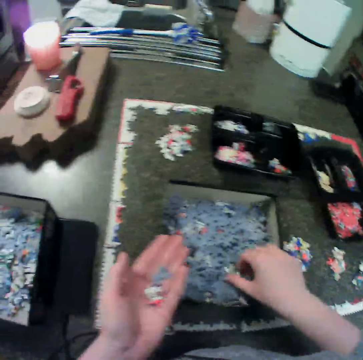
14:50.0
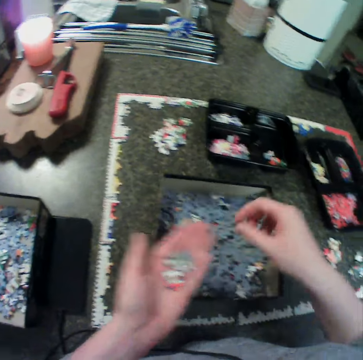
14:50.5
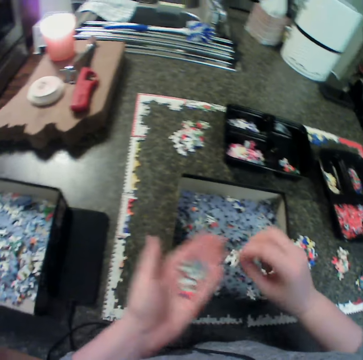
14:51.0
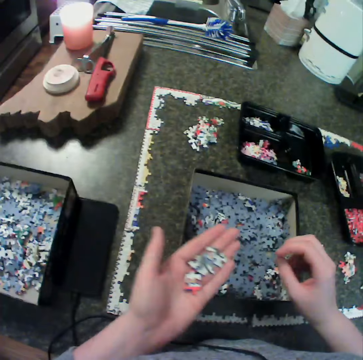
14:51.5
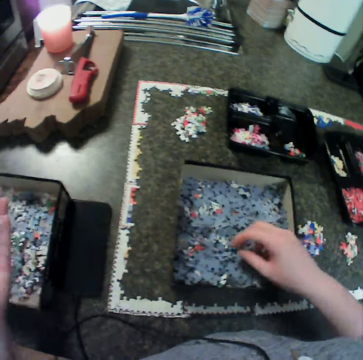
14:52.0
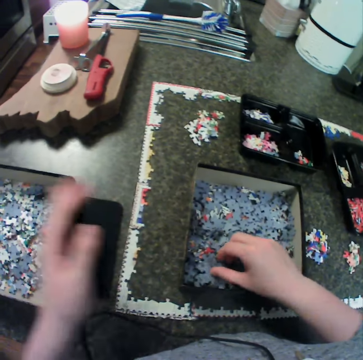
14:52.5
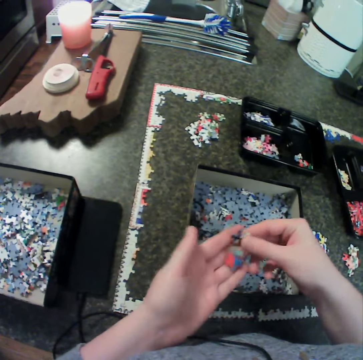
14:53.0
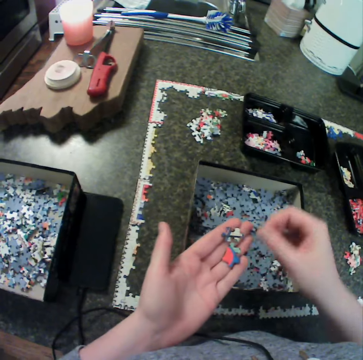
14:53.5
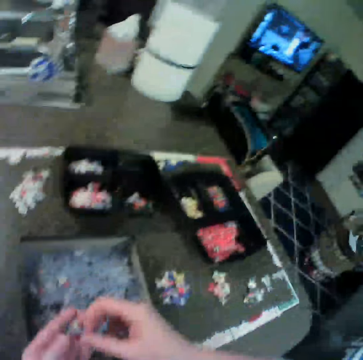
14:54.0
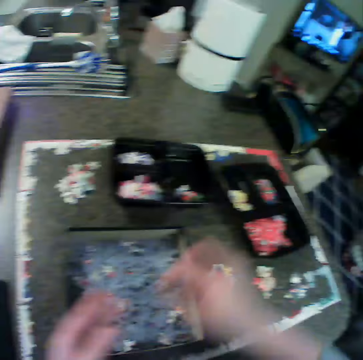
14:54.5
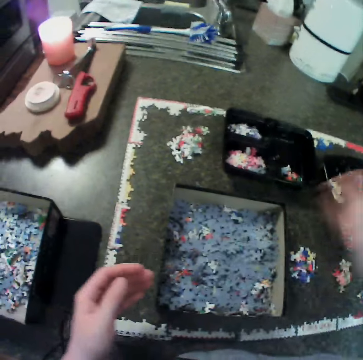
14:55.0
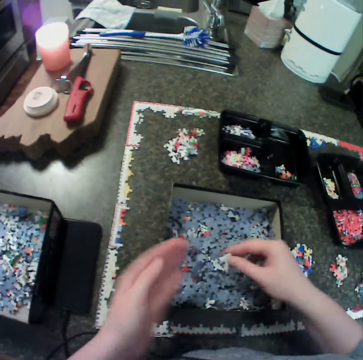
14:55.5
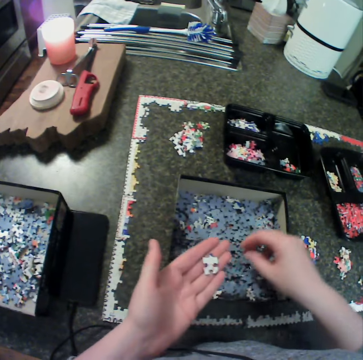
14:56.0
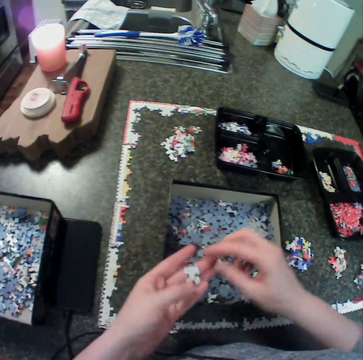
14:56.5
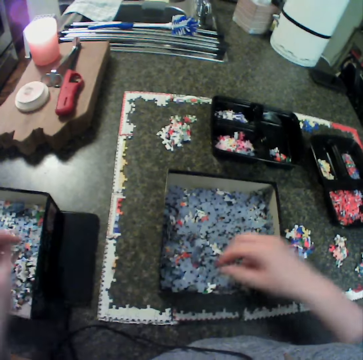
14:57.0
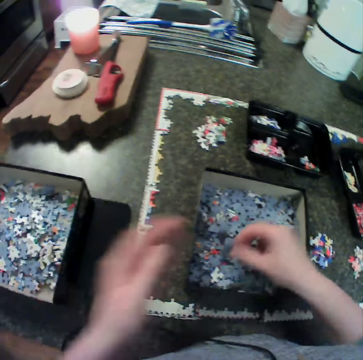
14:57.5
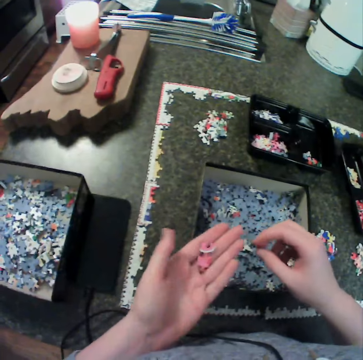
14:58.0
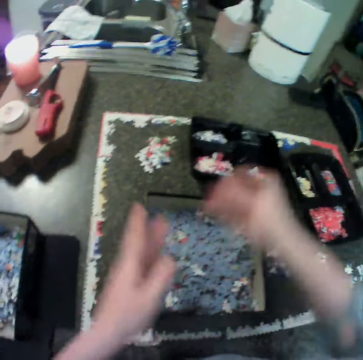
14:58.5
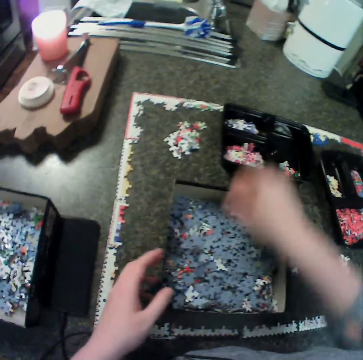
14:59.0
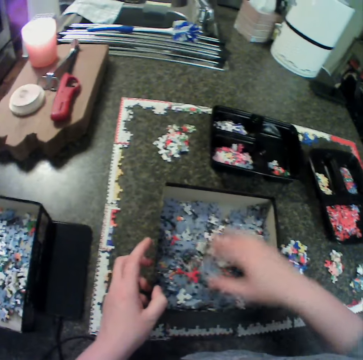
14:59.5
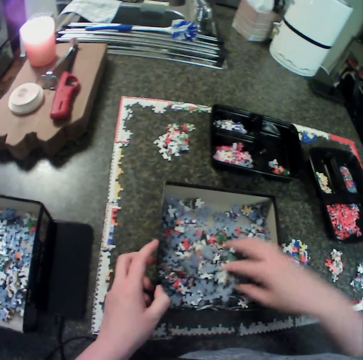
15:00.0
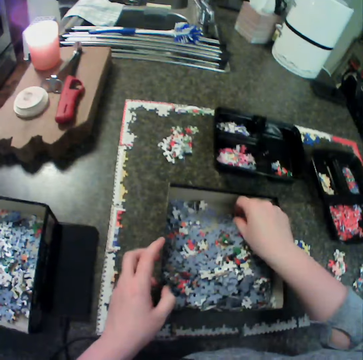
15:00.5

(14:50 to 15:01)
The camera wearer picks a jigsaw piece from the first box and drops the piece in her left hand. She picks a jigsaw piece from the first box and drops the piece in her left hand. She drops the pieces in the second box. She picks two jigsaw pieces from the first box and drops the pieces in her left hand. She drops one jigsaw piece in the second bowl. She picks a jigsaw piece from the first box and drops the piece in her left hand. She drops the piece in the second box. She picks a jigsaw piece from the first box and drops the piece in her left hand. She picks the piece from her left hand and drops the jigsaw piece in the first bowl. She moves jigsaw pieces in the first box. She picks a puzzle.

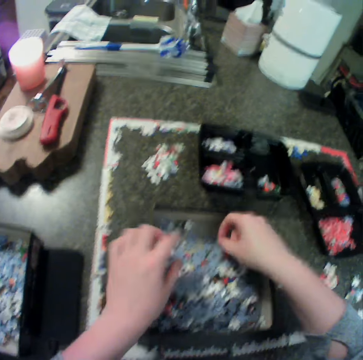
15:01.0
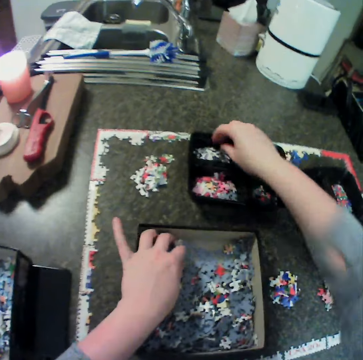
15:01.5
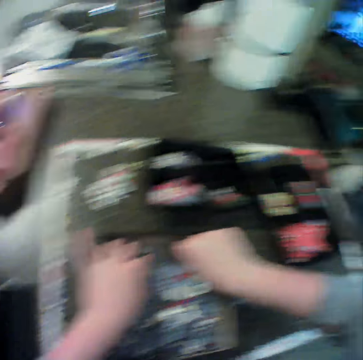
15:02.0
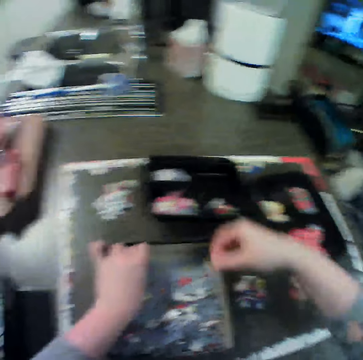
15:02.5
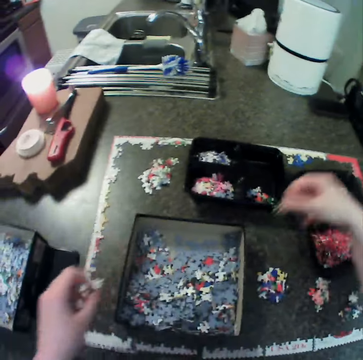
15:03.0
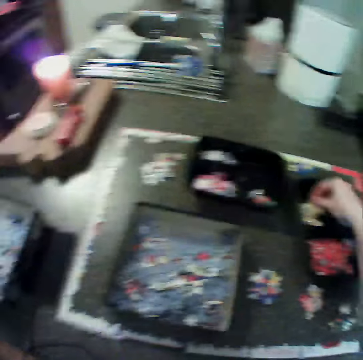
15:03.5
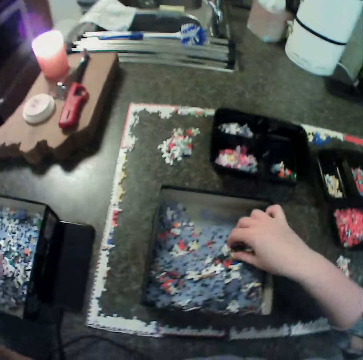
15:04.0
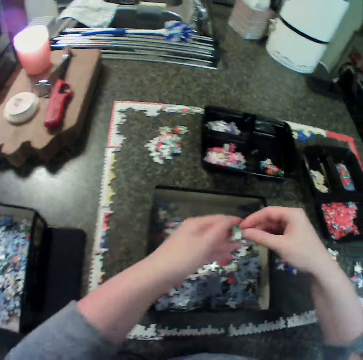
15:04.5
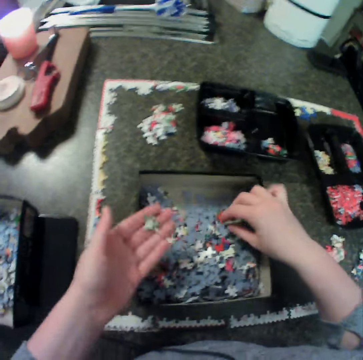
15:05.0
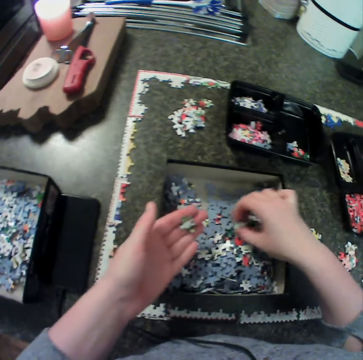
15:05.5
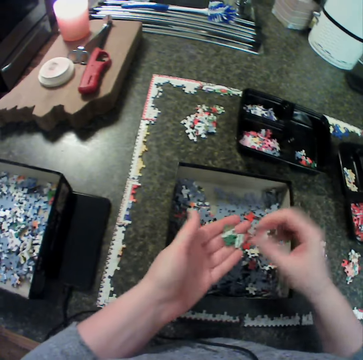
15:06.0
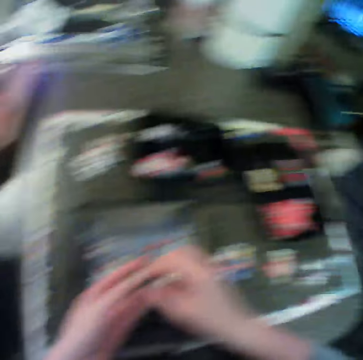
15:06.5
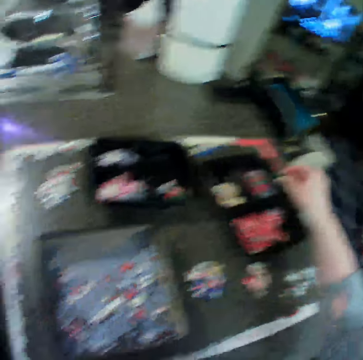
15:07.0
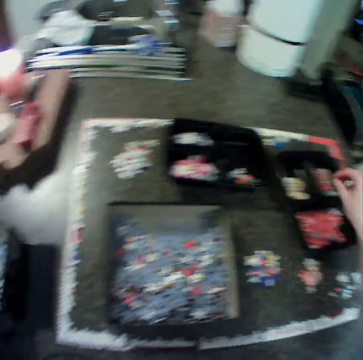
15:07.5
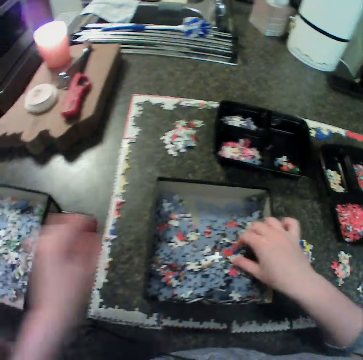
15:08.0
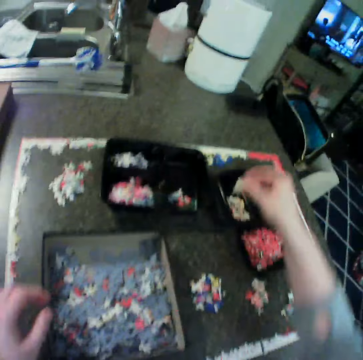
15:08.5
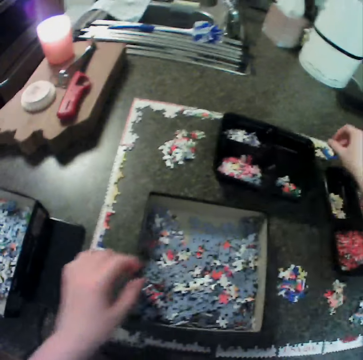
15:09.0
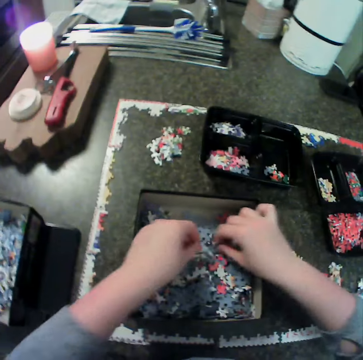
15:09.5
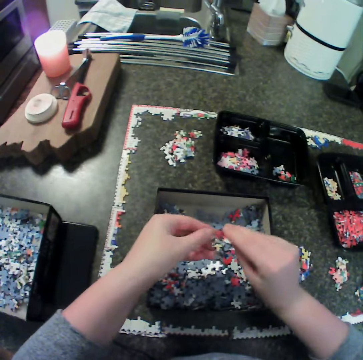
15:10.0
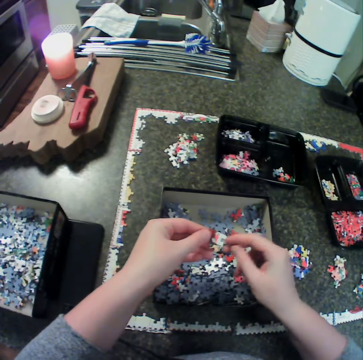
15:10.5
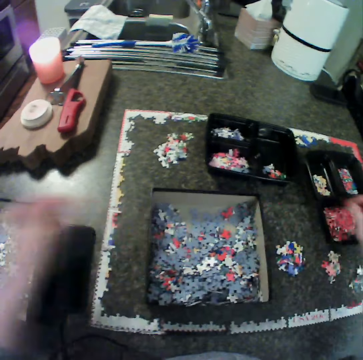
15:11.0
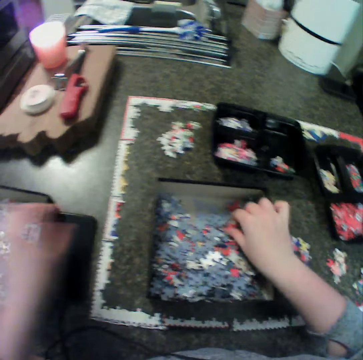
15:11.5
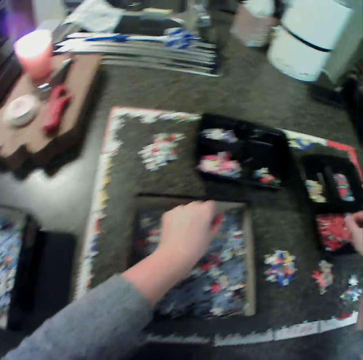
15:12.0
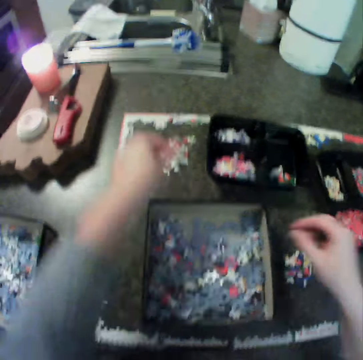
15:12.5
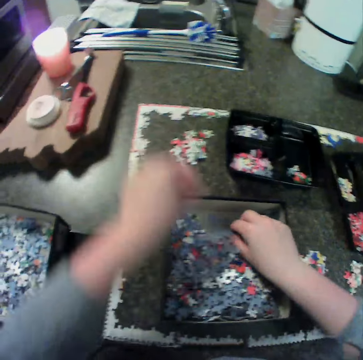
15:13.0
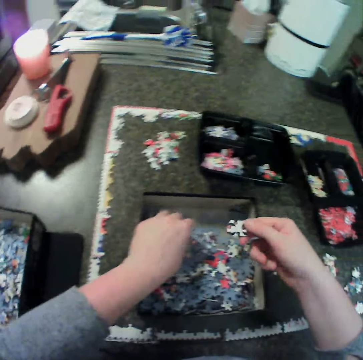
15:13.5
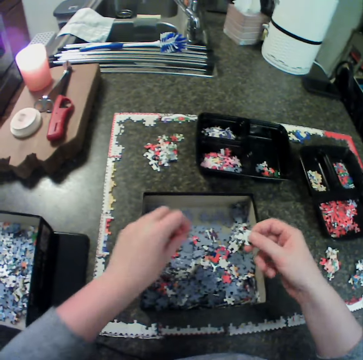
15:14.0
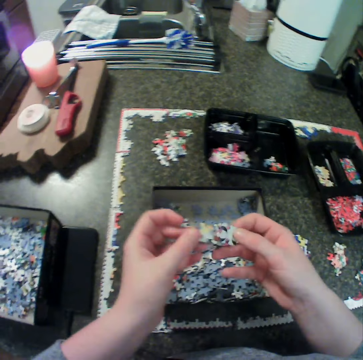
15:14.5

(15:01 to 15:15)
The camera wearer picks a jigsaw piece from the first box and drops the jigsaw piece in the first bowl. She picks a jigsaw piece from the first box with her left hand. She picks a jigsaw piece from the first box with her right hand. She drops the jigsaw piece in the first bowl. She picks a jigsaw piece from the first box with her right hand and drops the piece in her left hand. She picks a jigsaw piece from the first box with her right hand and drops the piece in her left hand. She drops the jigsaw piece in the second bowl. She picks a jigsaw piece from the first box with her right hand and drops the jigsaw piece in the second bowl. She puts a puzzle on the table. She picks a jigsaw piece from the first box with her left hand. She picks a jigsaw piece from the first box with her right hand. She holds the pieces in both hands. She drops the jigsaw piece in the second bowl. She picks a jigsaw piece from the first box with her right hand. She picks a jigsaw piece from the first box with her left hand. She drops the jigsaw piece in the second bowl. She drops the jigsaw piece on the table. She picks a jigsaw piece from the first box with her right hand. She picks a jigsaw piece from the first box with her left hand.

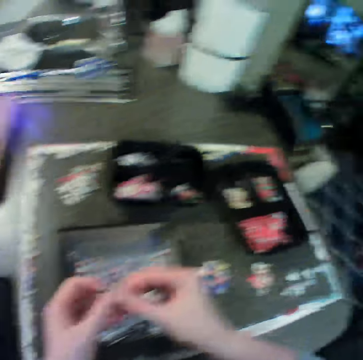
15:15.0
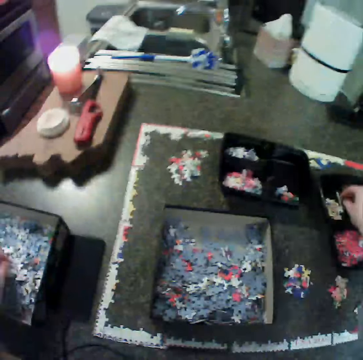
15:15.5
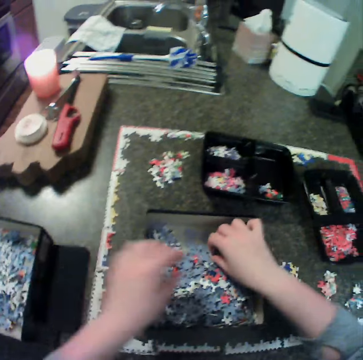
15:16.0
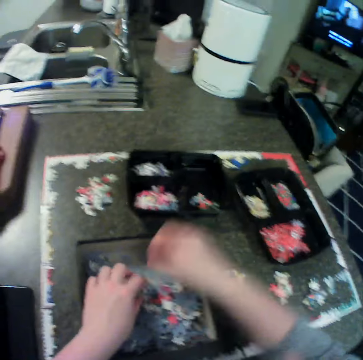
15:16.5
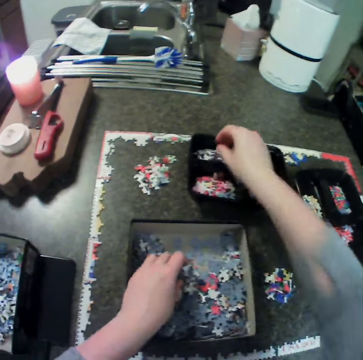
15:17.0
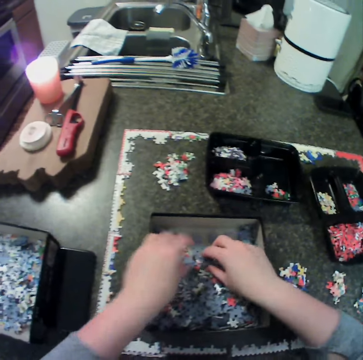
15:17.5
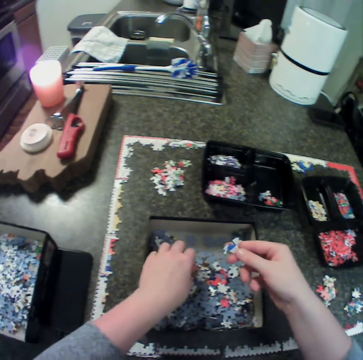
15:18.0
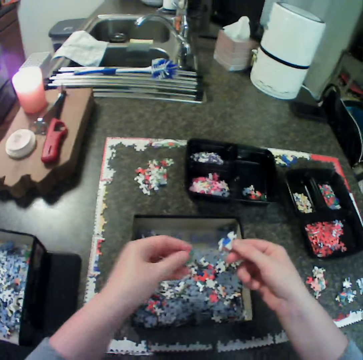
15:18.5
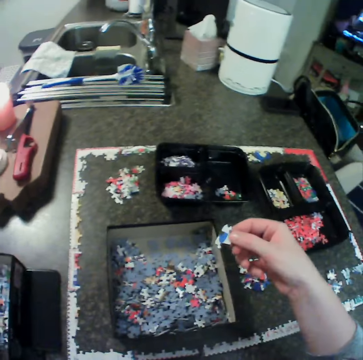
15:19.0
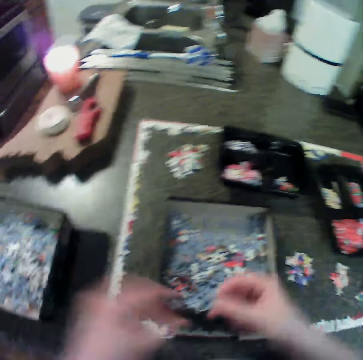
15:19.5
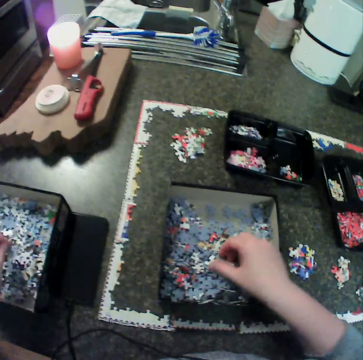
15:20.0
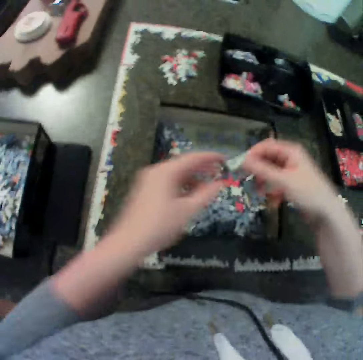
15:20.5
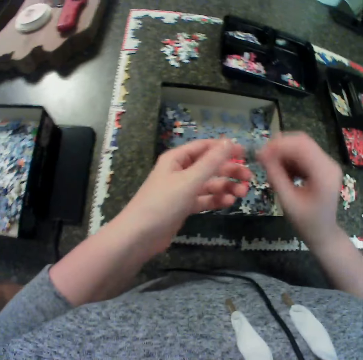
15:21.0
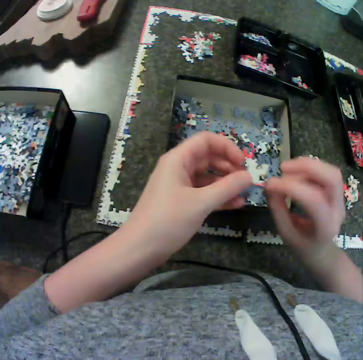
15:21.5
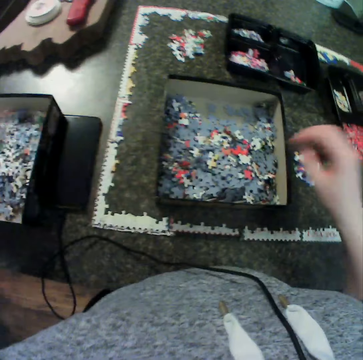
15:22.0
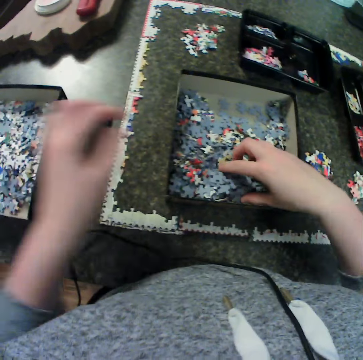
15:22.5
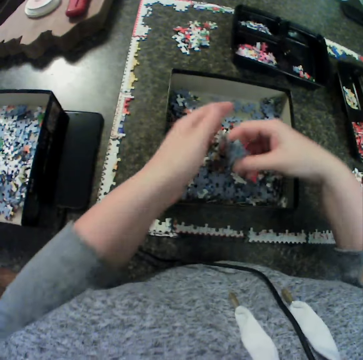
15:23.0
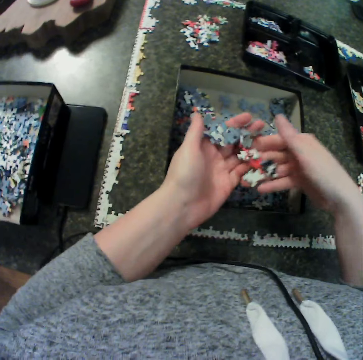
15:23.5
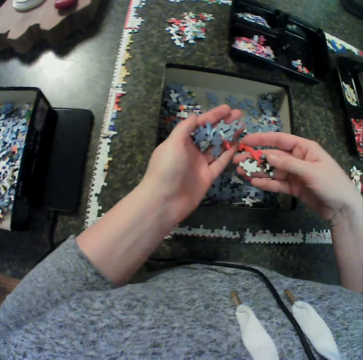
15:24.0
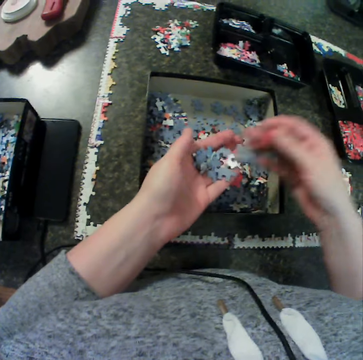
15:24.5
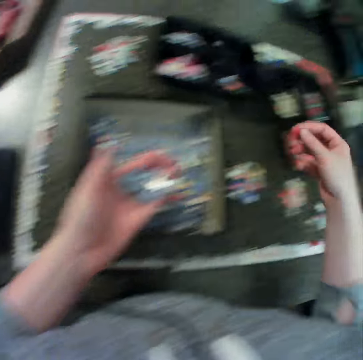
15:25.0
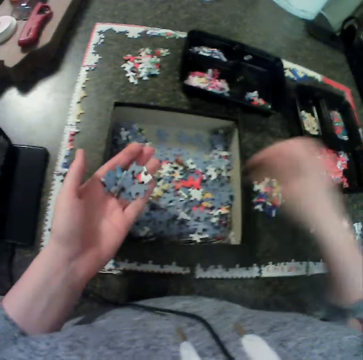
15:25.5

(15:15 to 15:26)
The camera wearer drops the jigsaw piece in the second bowl. She drops the jigsaw piece in the second box. She picks a jigsaw piece from the first box with her right hand and drops the jigsaw piece in her right hand in the first bowl. She picks a jigsaw piece from the first box with her right hand. She holds the piece in both hands. She picks a jigsaw piece from the first box with her right hand and drops the jigsaw piece in the second box. She holds the piece in both hands and turns the piece. She picks a jigsaw piece from the first box with her right hand and drops the pieces in her left hand. She drops a piece in the second bowl.
